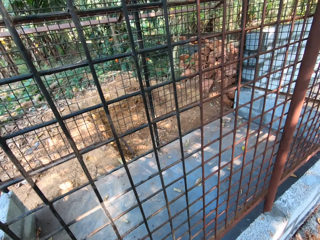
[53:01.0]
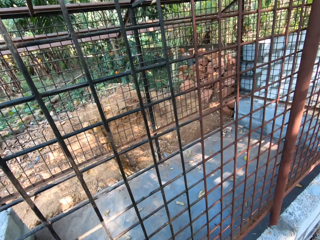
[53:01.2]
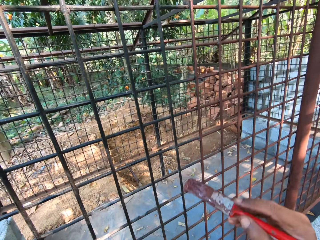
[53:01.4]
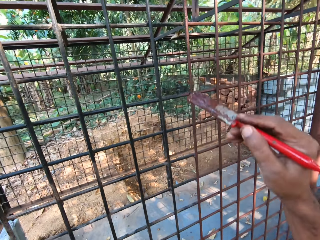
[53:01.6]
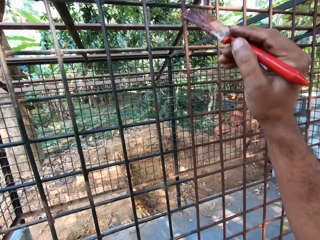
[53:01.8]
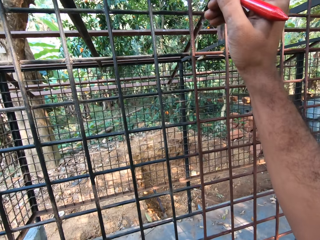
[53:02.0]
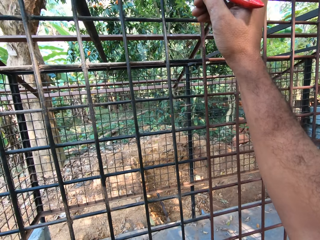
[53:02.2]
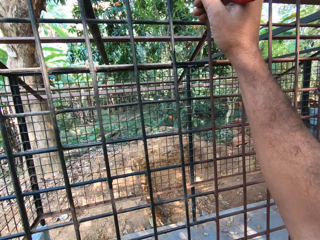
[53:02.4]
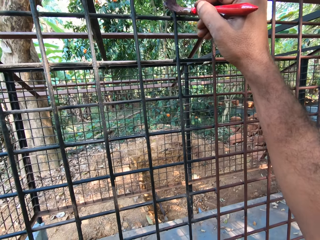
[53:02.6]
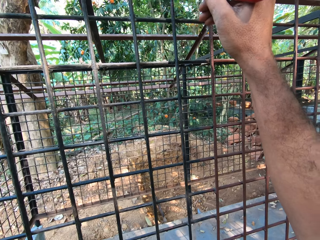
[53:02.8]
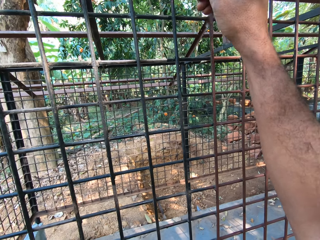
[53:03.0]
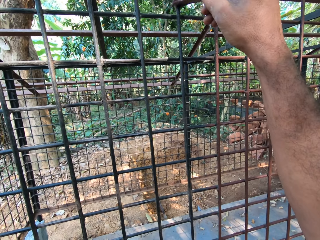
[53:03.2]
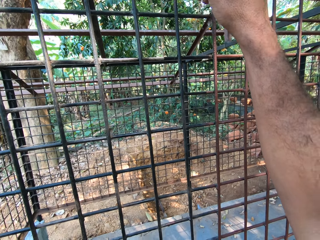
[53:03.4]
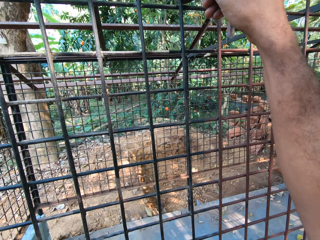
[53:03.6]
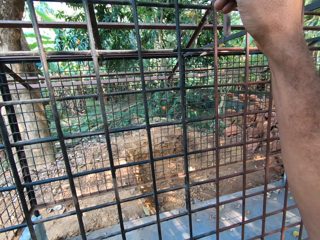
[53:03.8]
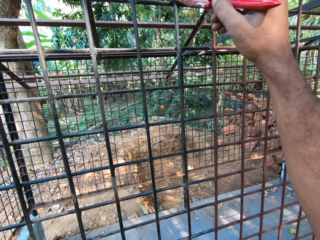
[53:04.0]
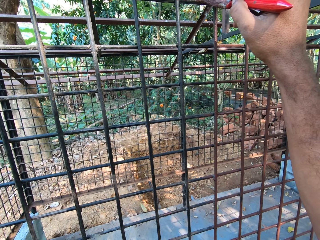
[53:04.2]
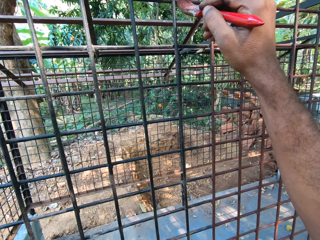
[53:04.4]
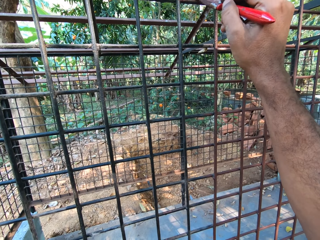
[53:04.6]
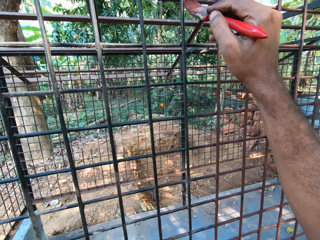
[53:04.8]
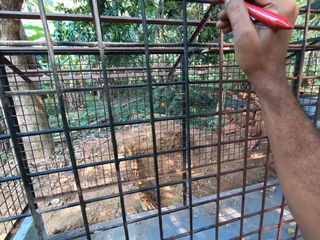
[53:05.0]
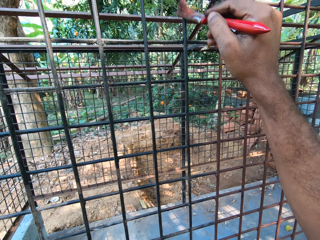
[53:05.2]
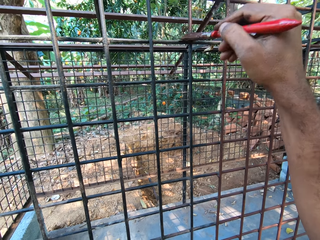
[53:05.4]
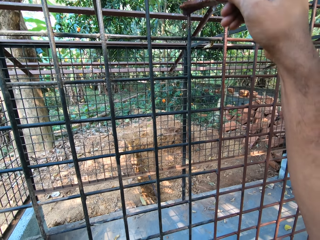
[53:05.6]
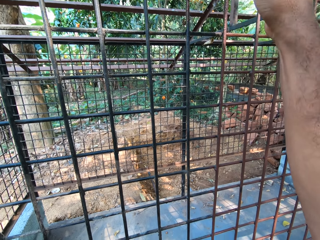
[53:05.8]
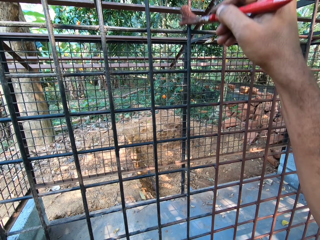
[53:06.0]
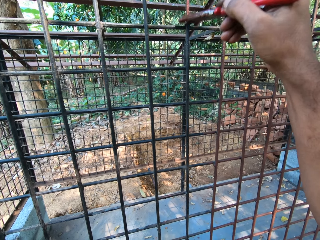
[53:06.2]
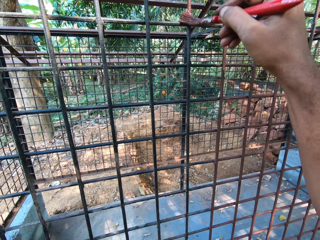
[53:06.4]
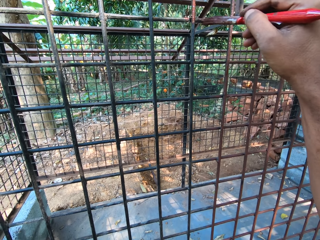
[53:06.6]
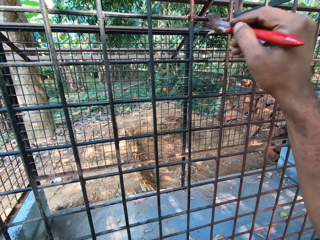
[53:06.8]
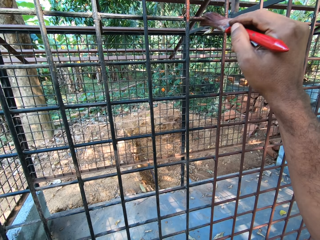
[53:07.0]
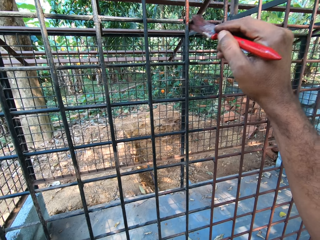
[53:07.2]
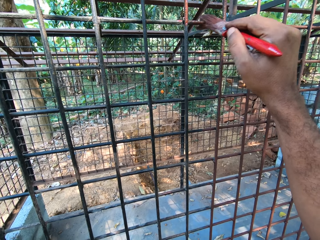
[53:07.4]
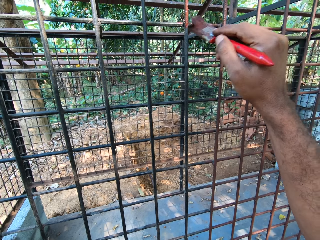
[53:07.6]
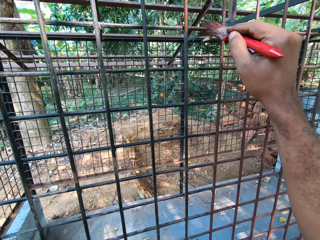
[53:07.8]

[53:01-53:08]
The camera wearer paints the cage with the brush in his right hand.

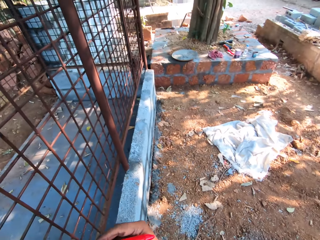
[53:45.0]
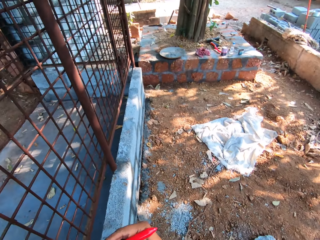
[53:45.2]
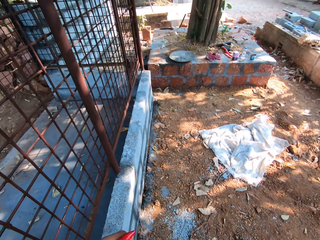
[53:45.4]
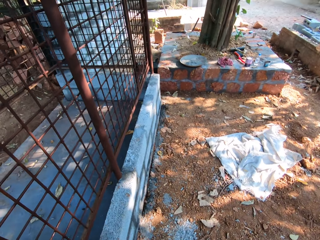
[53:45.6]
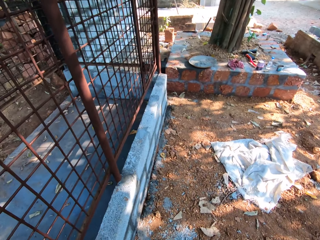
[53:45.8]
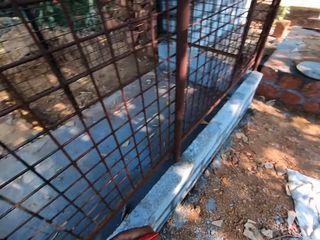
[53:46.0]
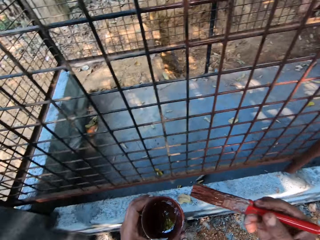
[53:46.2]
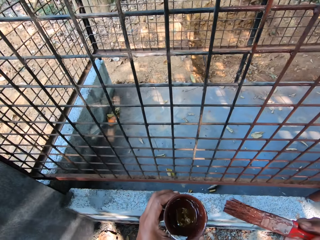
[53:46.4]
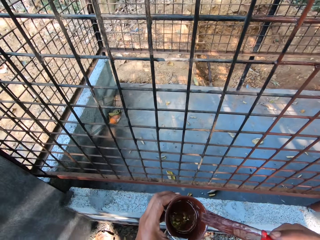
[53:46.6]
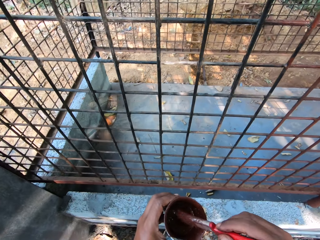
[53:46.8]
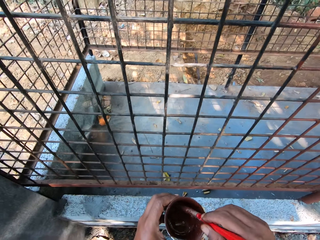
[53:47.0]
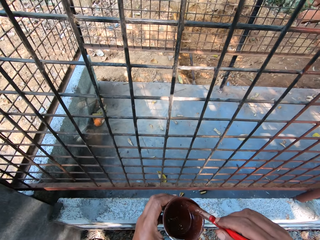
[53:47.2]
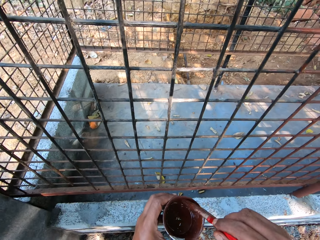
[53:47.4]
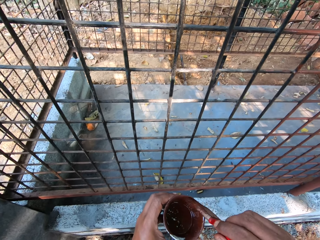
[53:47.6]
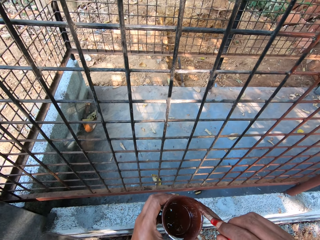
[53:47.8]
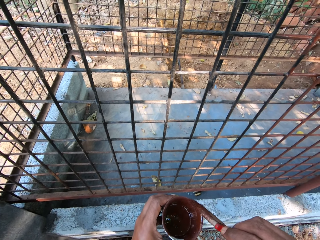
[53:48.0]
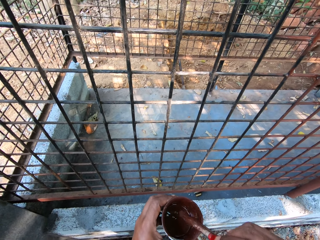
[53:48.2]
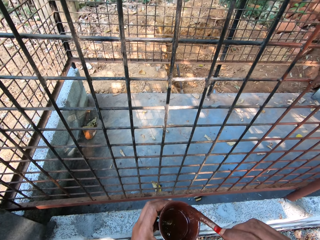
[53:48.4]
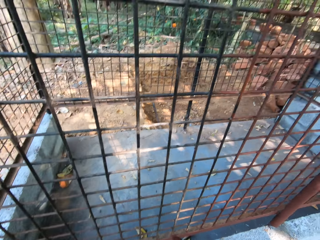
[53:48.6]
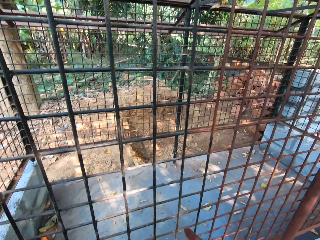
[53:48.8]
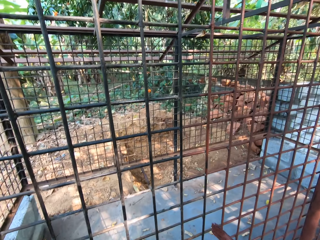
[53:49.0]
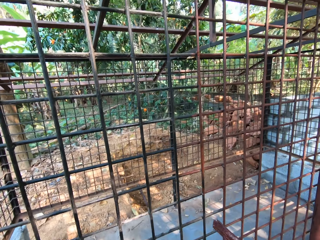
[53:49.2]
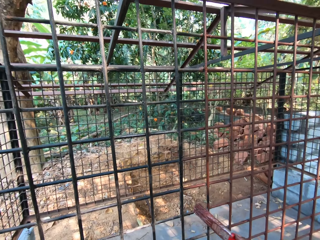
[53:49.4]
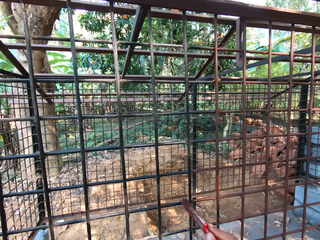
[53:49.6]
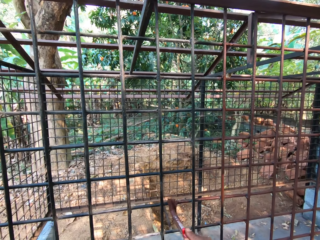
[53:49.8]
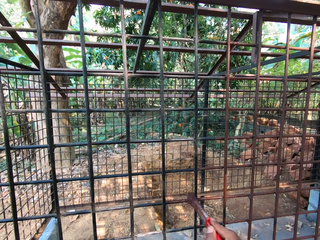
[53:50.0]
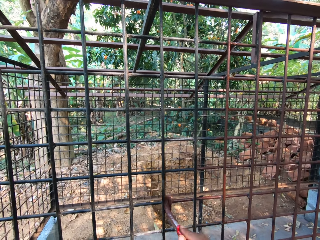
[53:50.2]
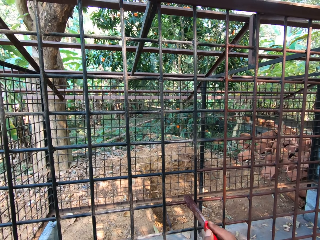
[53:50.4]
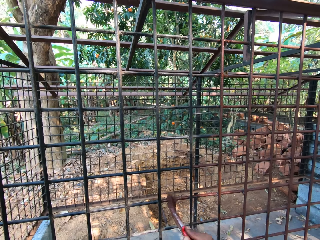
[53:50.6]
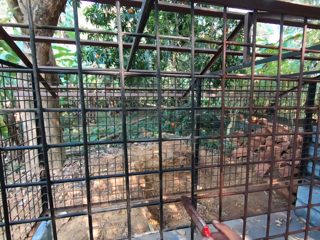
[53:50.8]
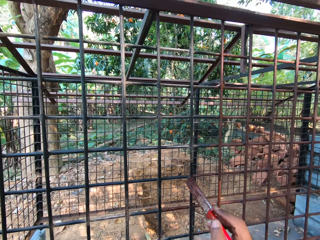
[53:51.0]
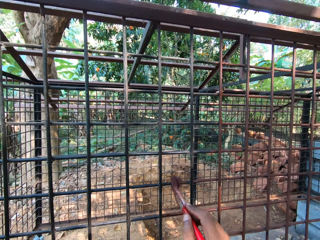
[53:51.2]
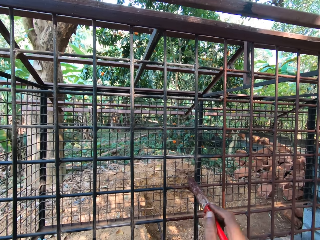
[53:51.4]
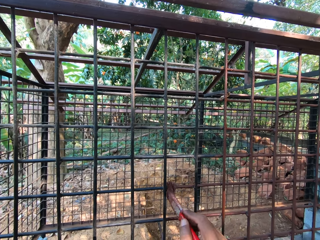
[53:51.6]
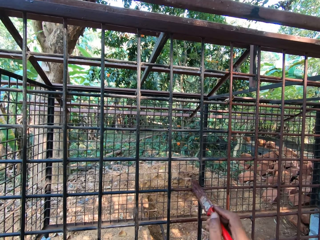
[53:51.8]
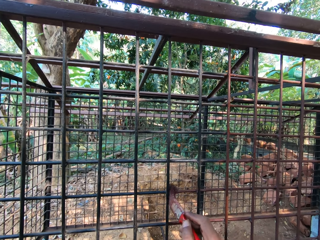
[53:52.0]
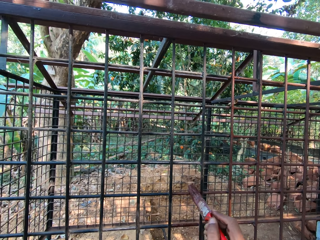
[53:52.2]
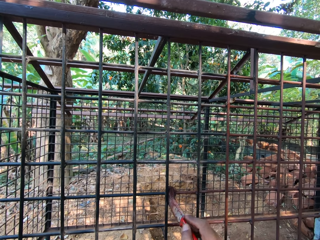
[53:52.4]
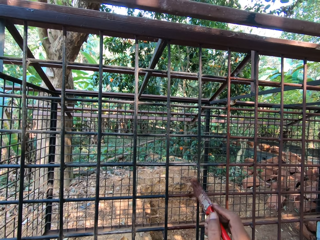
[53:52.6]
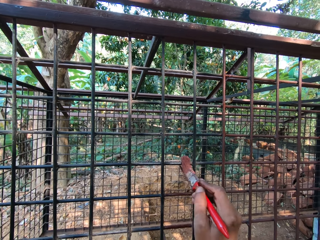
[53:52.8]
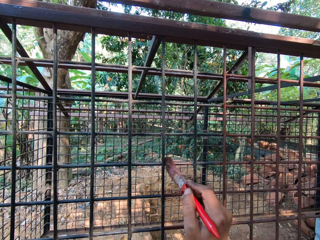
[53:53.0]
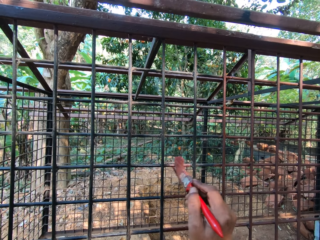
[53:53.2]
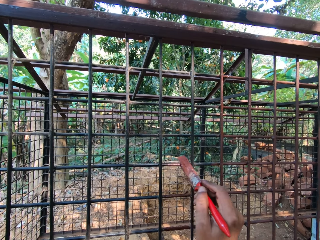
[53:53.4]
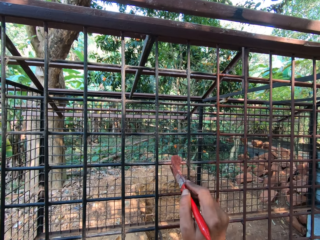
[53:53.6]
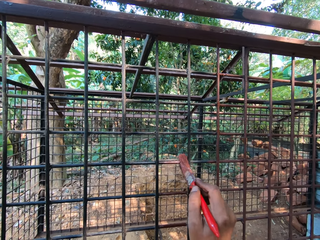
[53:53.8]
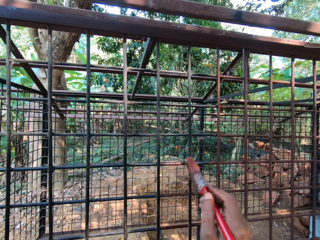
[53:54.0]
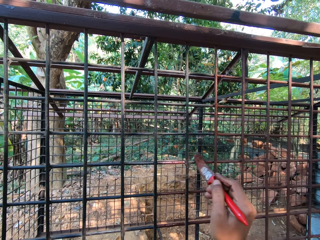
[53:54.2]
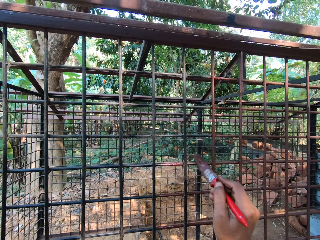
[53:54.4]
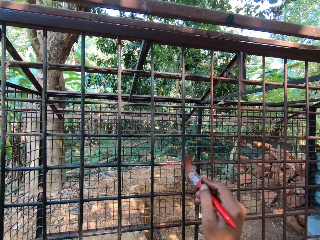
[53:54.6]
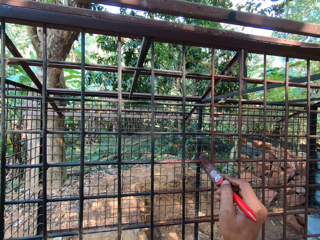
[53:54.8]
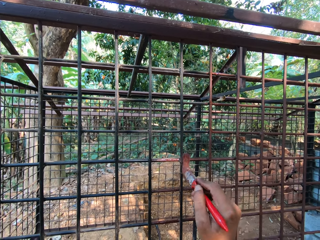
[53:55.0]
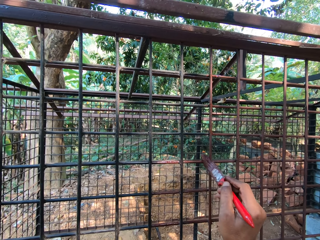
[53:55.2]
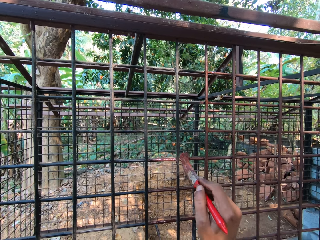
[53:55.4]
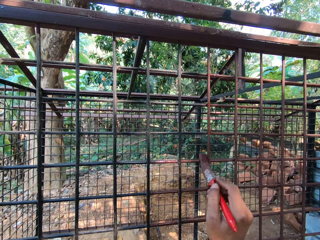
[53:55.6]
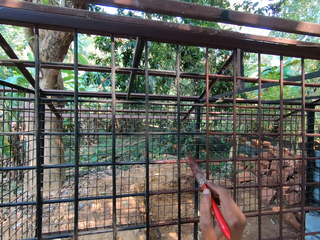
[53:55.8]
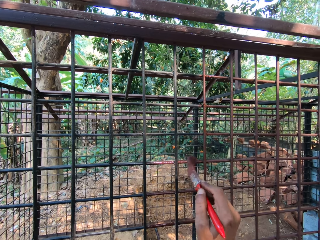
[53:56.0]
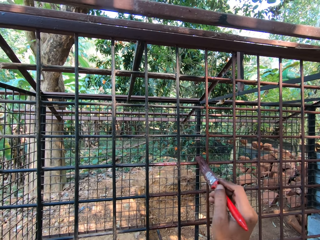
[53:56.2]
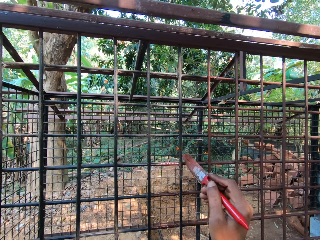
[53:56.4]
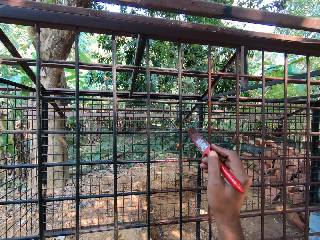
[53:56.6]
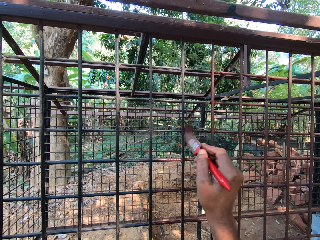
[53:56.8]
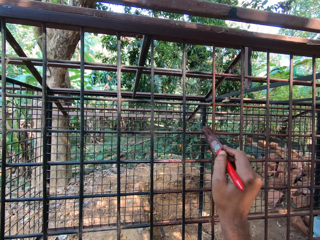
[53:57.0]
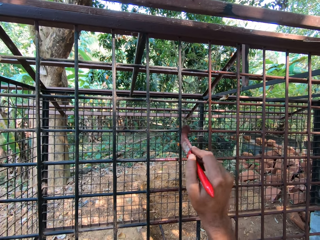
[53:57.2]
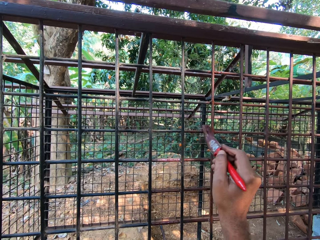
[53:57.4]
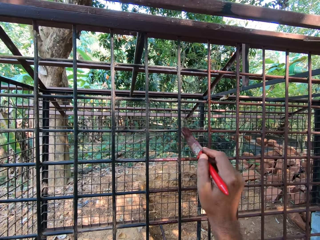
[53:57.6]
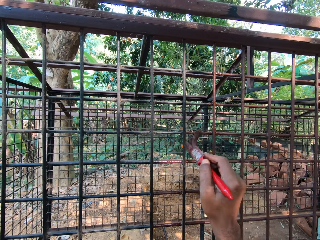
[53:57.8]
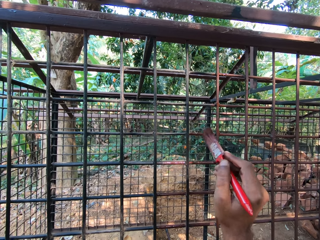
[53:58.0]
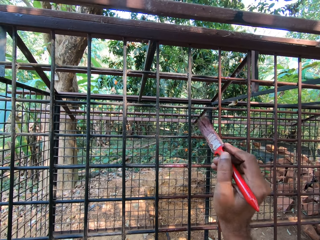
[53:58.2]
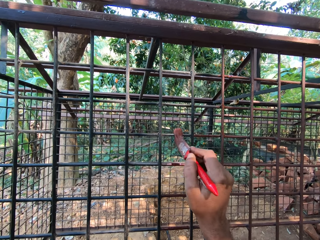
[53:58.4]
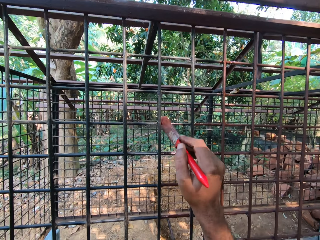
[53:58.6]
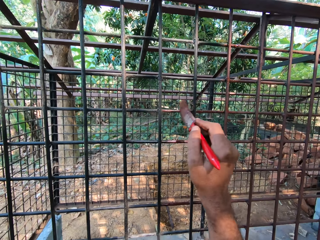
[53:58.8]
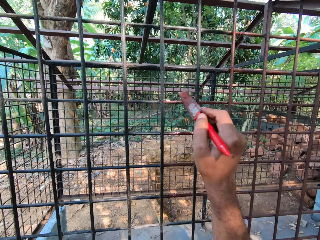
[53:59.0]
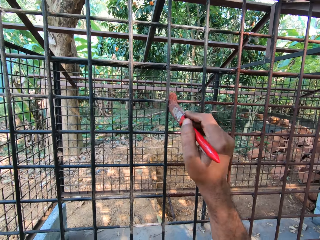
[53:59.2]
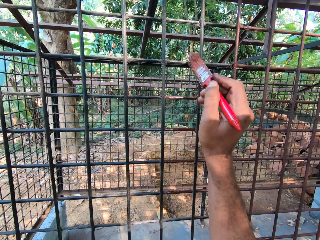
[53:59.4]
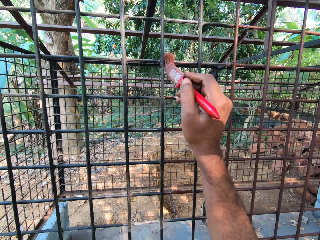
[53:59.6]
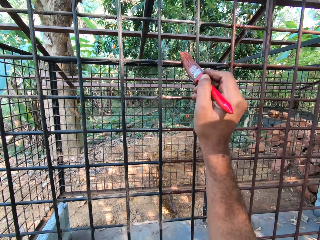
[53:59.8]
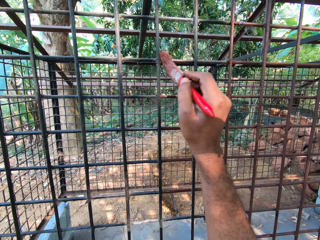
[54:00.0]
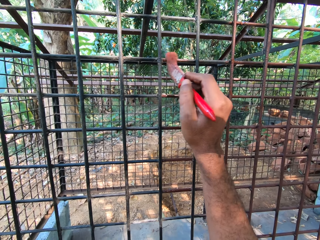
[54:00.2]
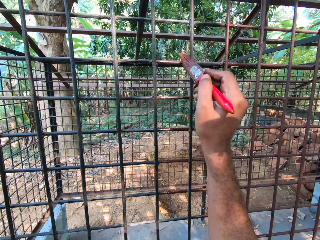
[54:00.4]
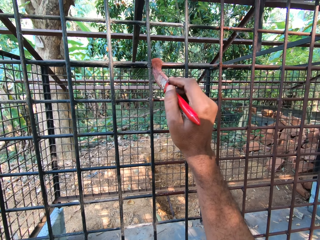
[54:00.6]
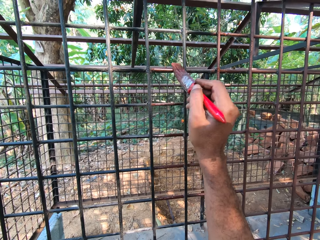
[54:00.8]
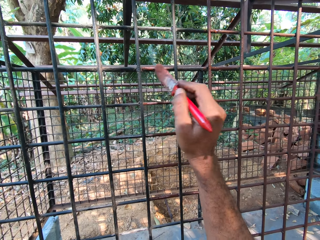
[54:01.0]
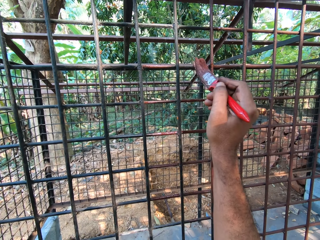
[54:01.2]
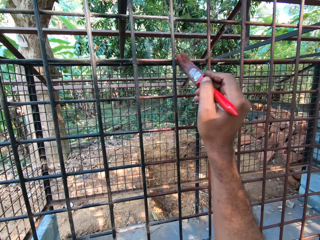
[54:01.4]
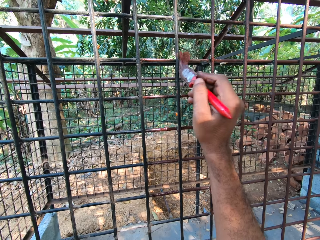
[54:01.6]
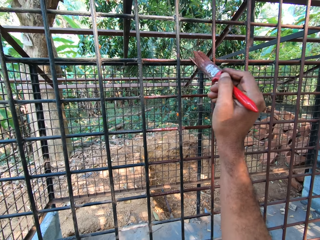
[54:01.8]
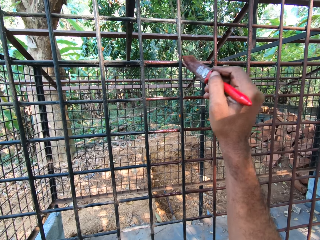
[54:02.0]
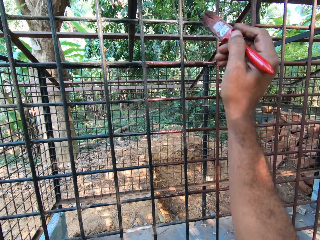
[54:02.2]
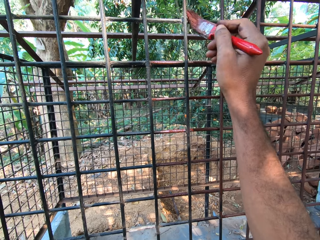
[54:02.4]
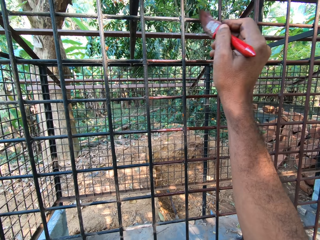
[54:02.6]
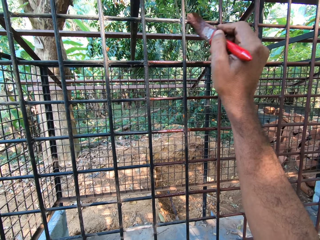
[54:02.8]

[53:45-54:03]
The camera wearer dips the brush in his right hand into the cup of paint in his left hand. He scrapes the brush bristles on the edge of the cup with his right hand. He paints the cage with the brush in his right hand.
